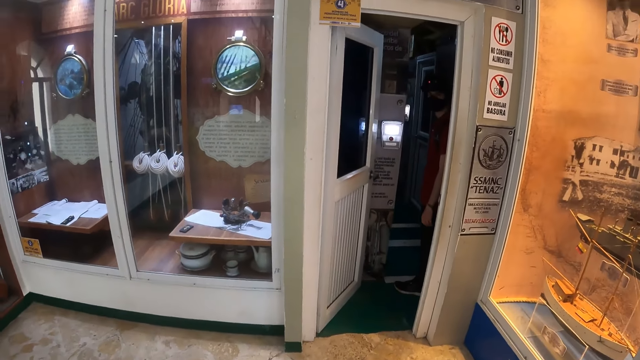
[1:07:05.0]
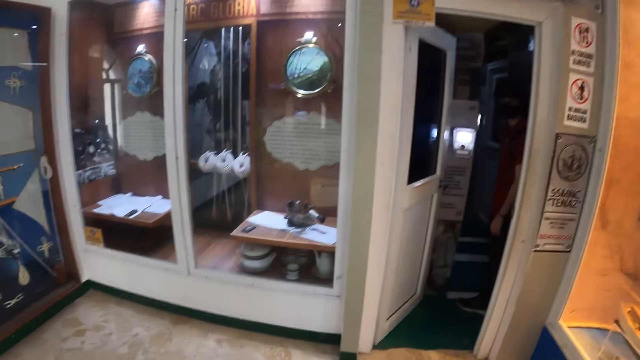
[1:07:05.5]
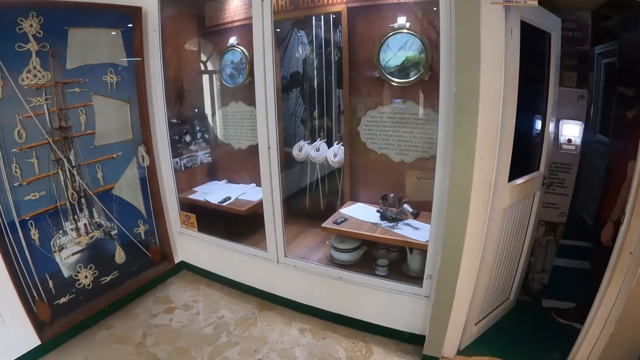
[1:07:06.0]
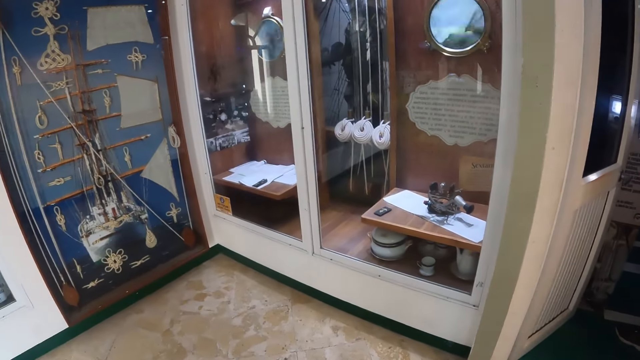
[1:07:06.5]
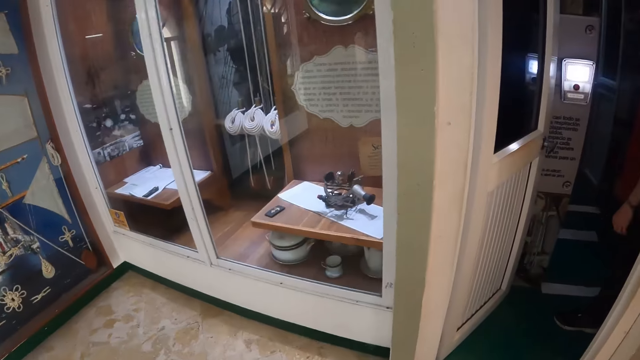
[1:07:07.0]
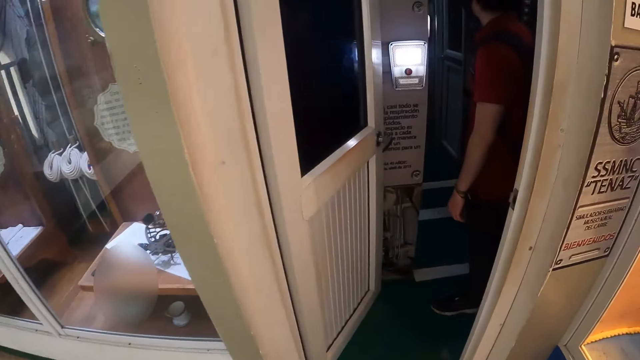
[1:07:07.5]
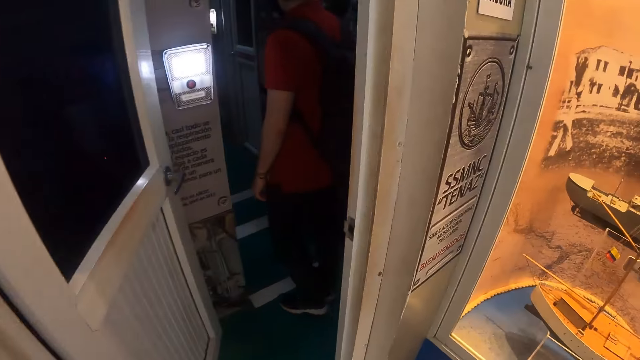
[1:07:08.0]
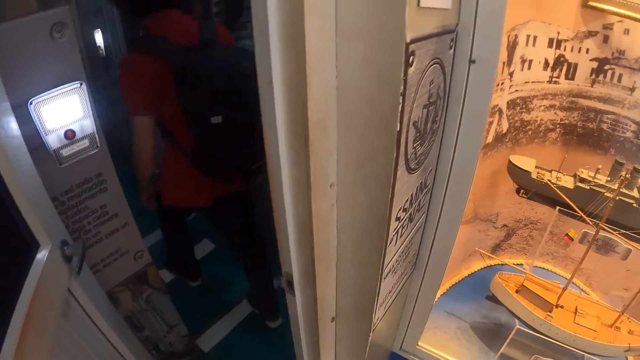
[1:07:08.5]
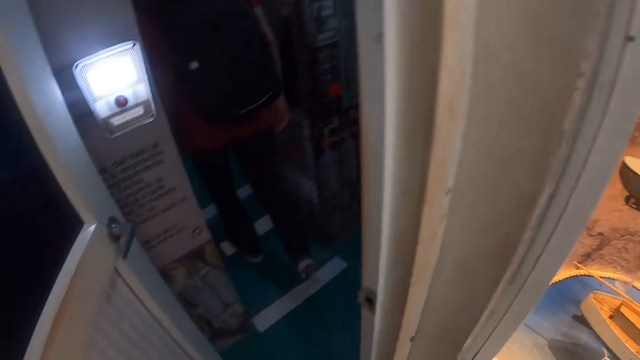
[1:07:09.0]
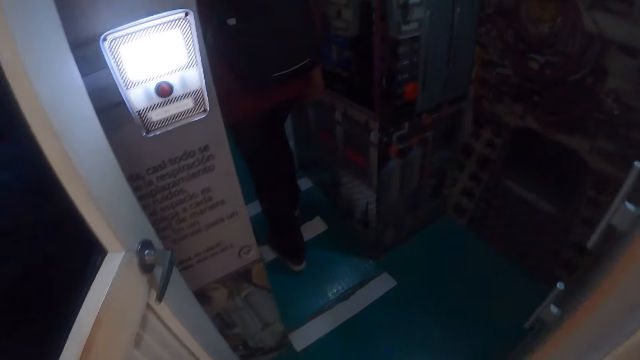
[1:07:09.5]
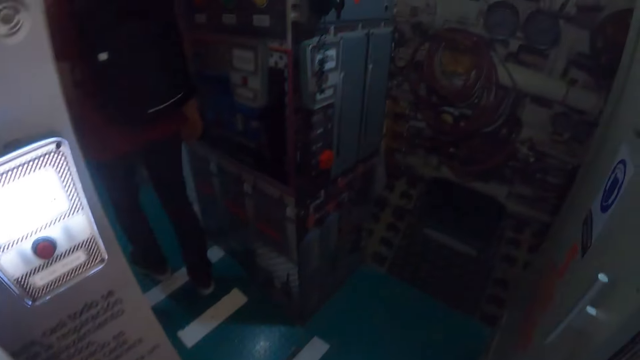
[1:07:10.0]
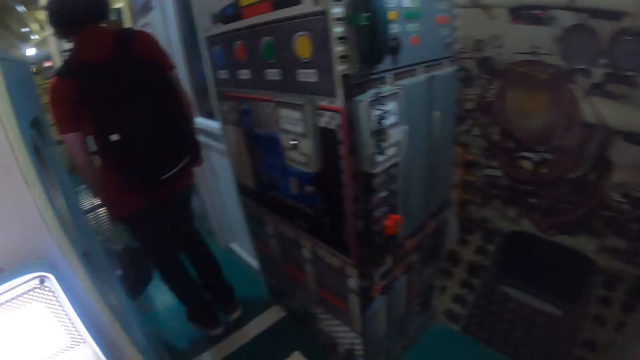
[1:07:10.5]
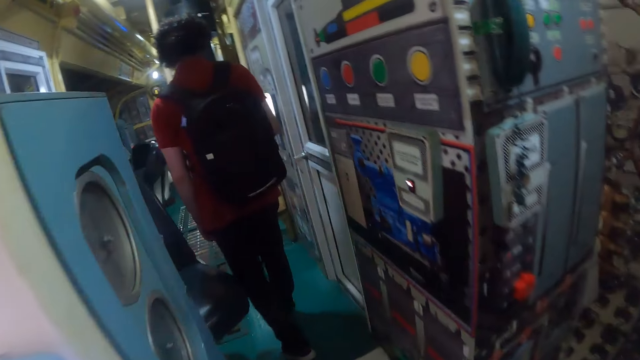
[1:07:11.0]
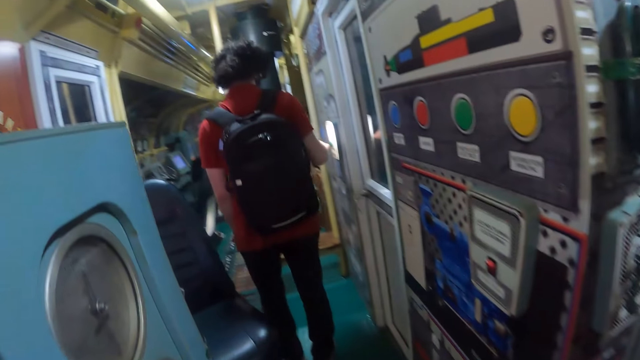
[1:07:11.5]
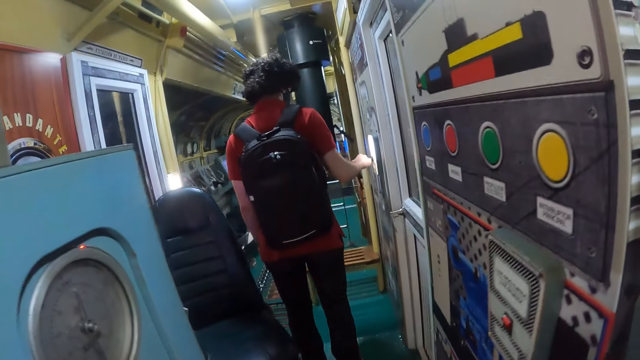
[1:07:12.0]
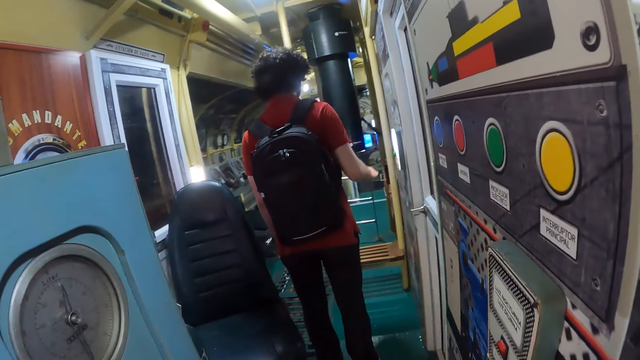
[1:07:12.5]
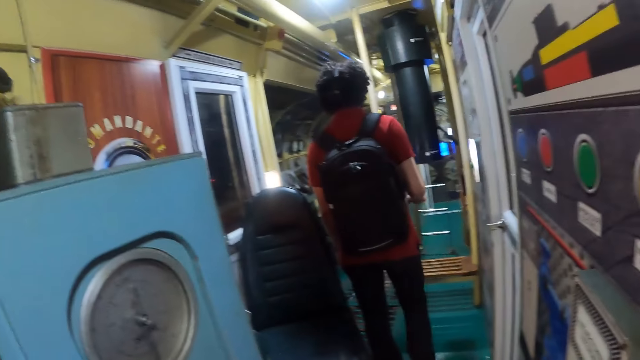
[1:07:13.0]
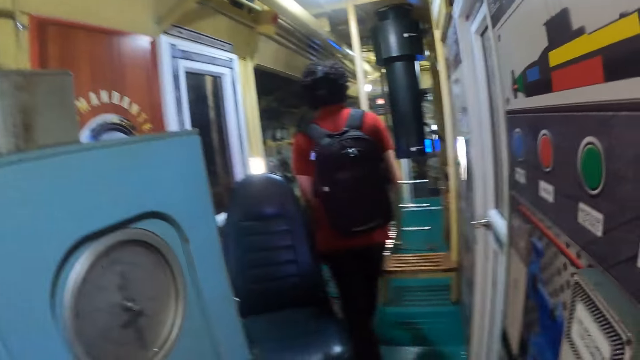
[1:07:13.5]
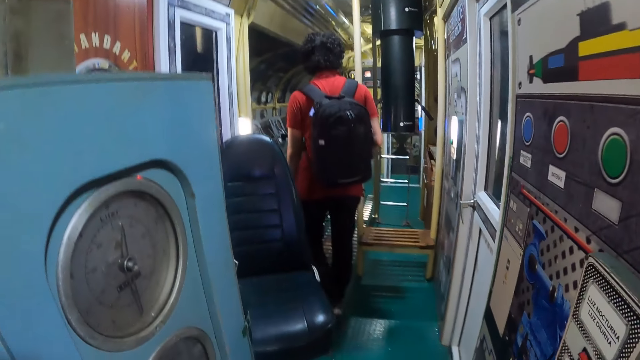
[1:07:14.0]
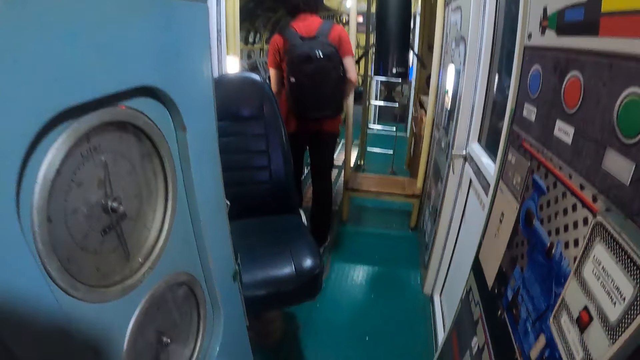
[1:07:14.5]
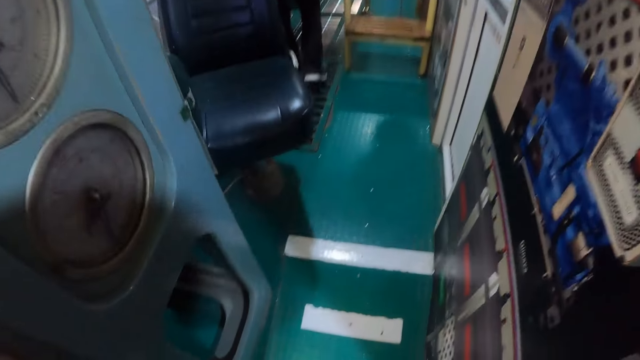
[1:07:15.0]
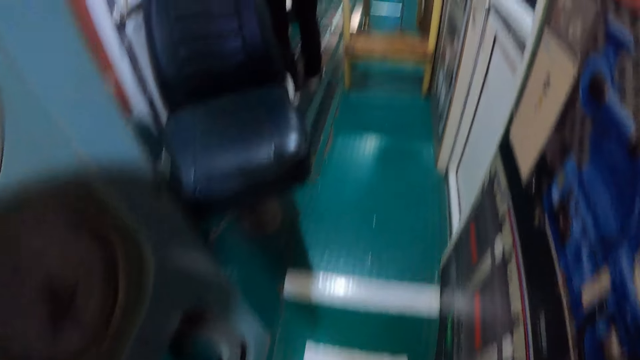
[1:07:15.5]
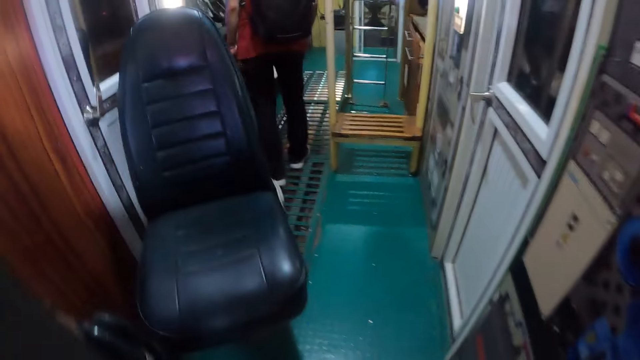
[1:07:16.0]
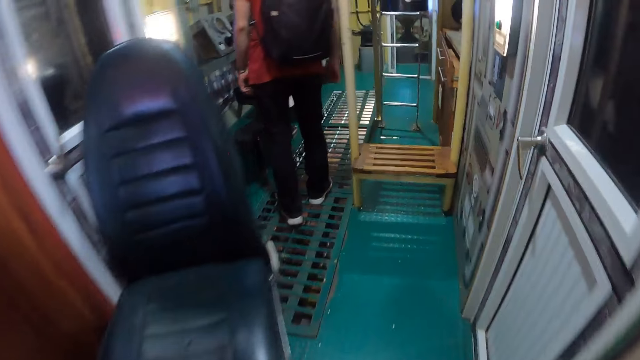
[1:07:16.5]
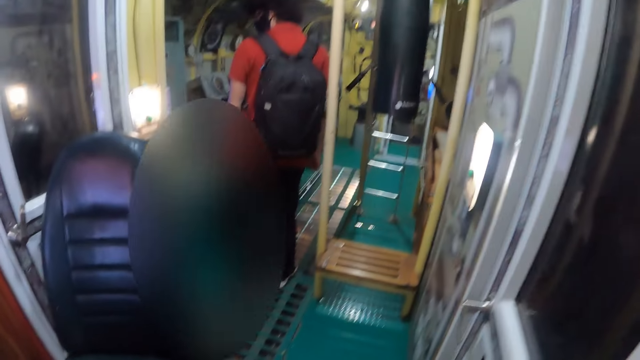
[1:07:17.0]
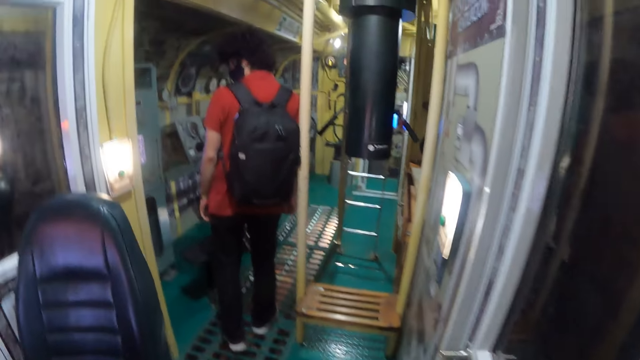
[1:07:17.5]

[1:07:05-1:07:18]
A man looks around. The camera wearer looks around. The man ascends the stairs and walks around. The camera wearer walks around. The man touches something and walks around.

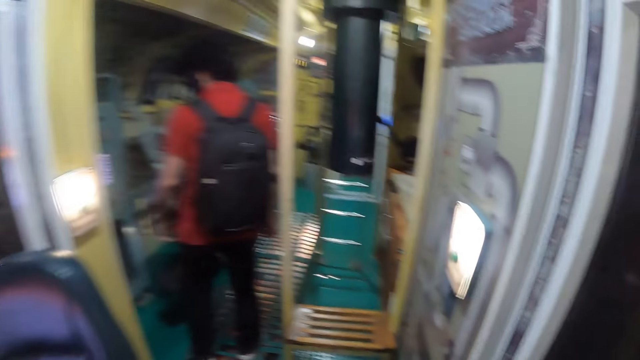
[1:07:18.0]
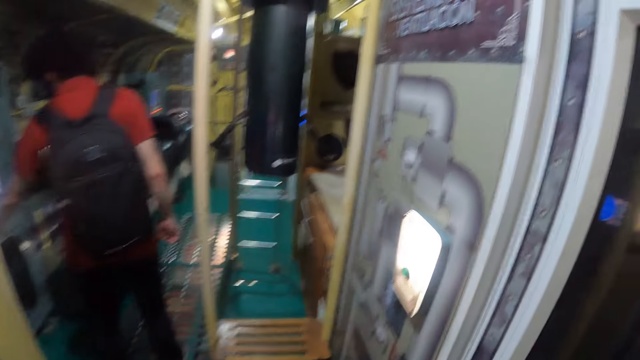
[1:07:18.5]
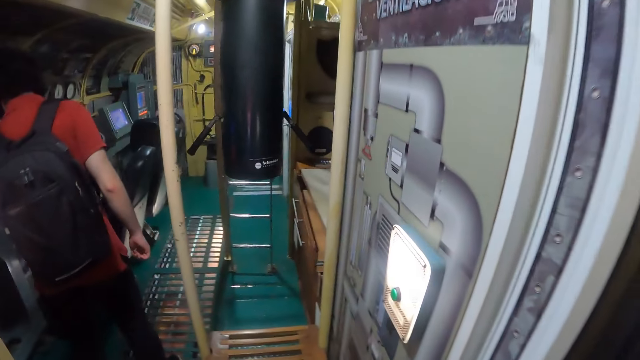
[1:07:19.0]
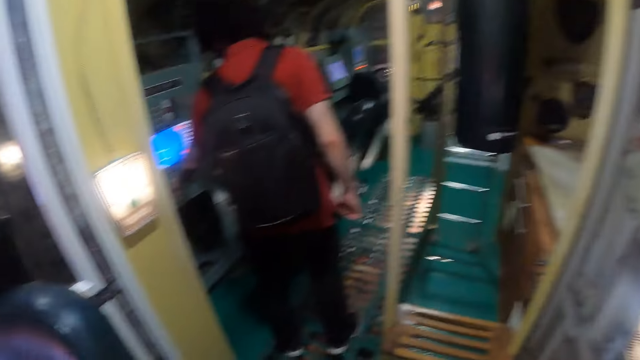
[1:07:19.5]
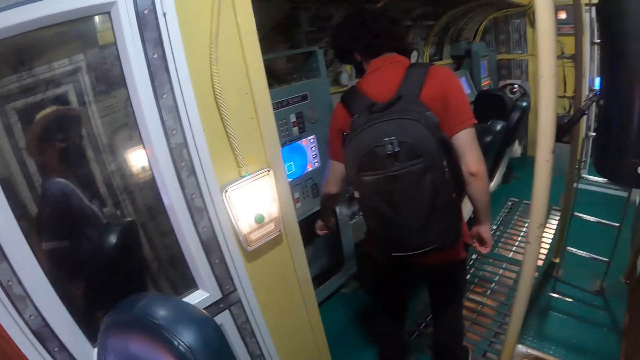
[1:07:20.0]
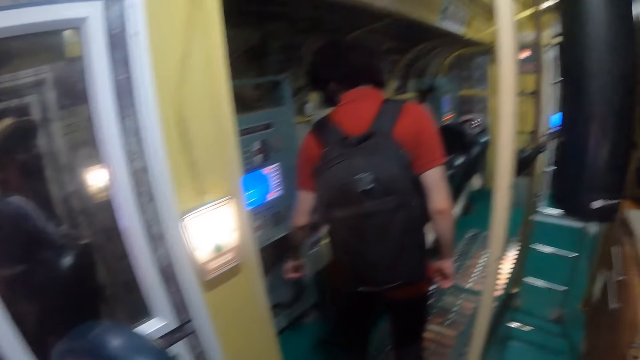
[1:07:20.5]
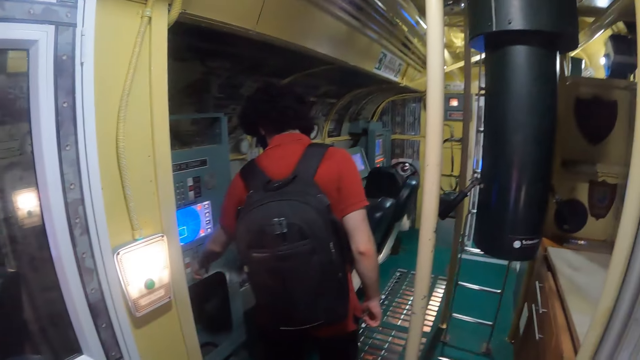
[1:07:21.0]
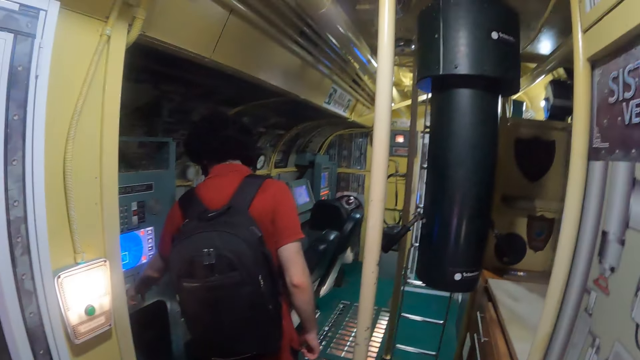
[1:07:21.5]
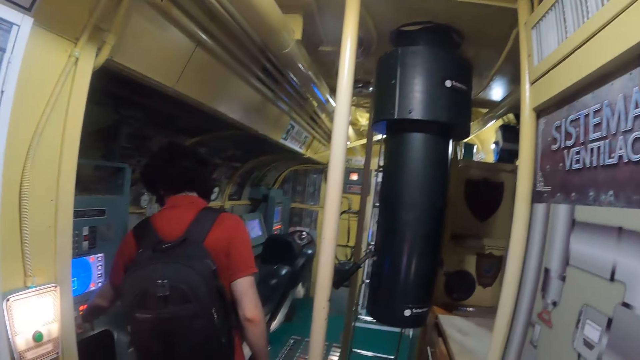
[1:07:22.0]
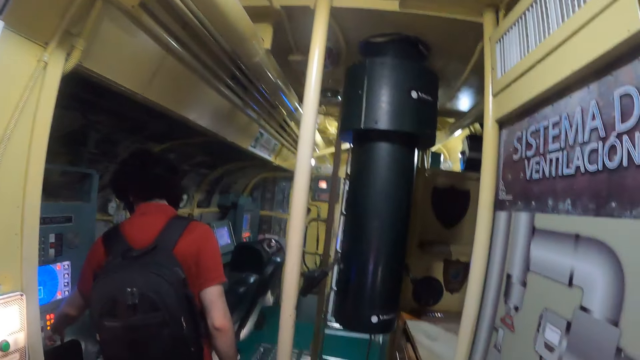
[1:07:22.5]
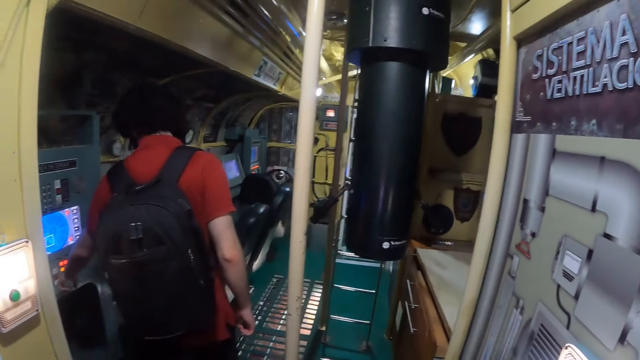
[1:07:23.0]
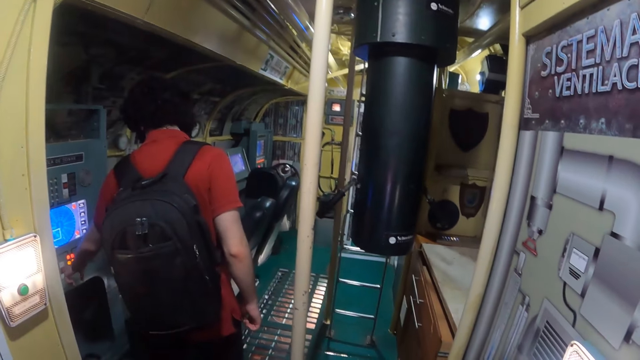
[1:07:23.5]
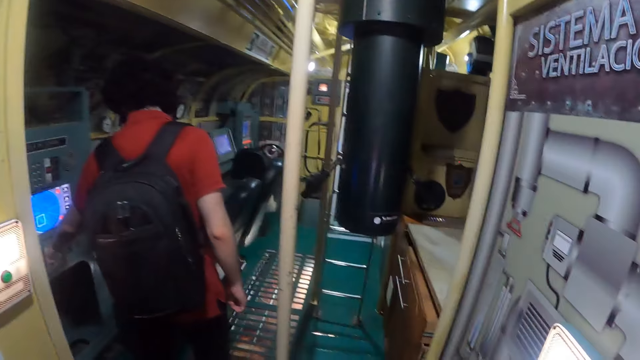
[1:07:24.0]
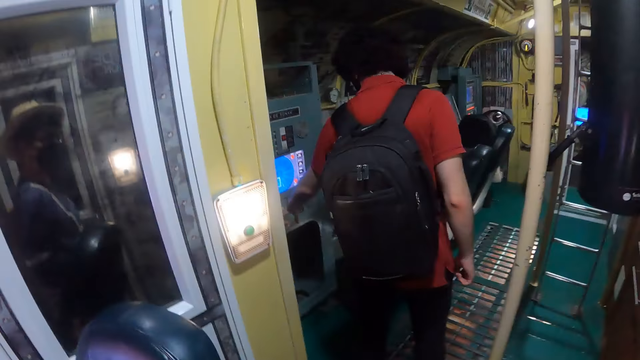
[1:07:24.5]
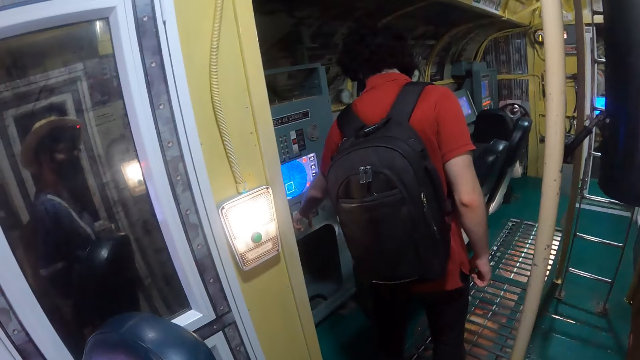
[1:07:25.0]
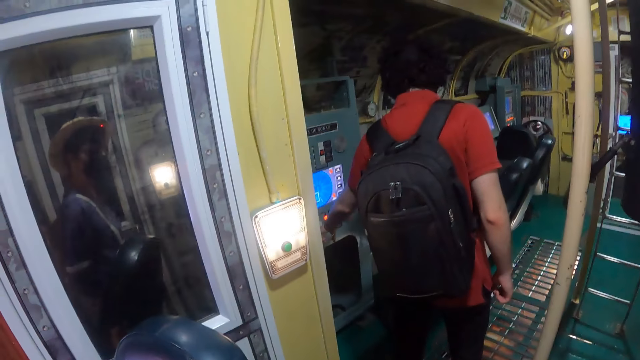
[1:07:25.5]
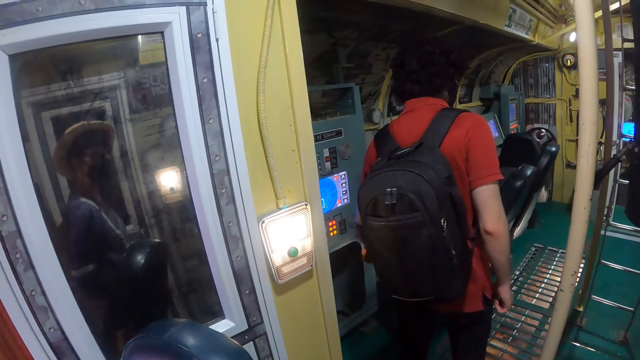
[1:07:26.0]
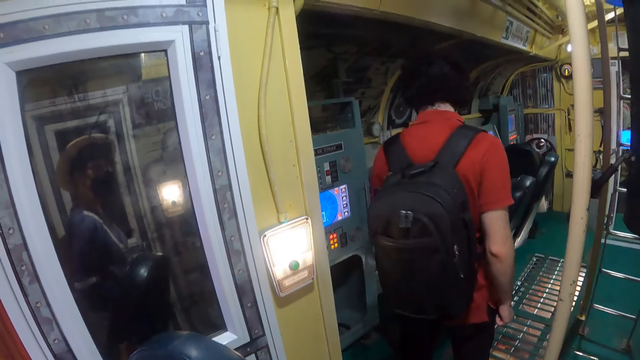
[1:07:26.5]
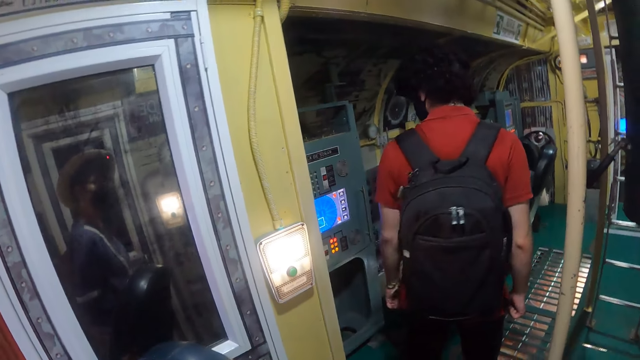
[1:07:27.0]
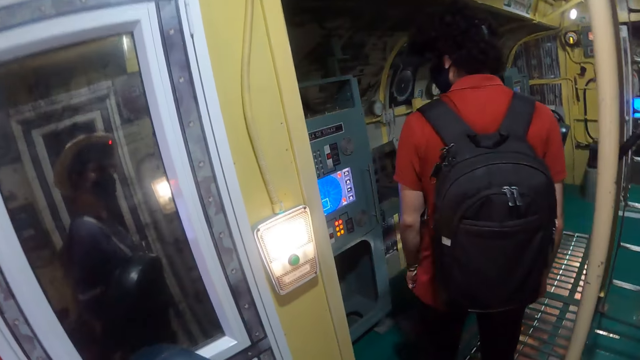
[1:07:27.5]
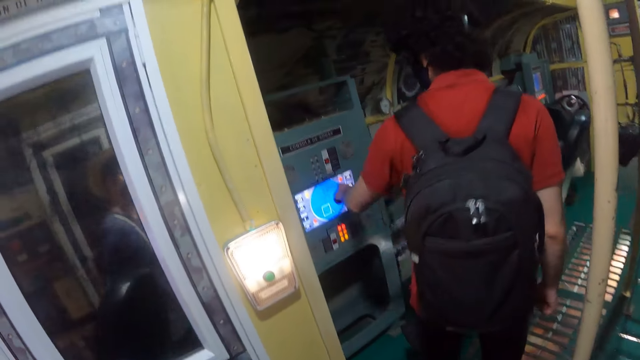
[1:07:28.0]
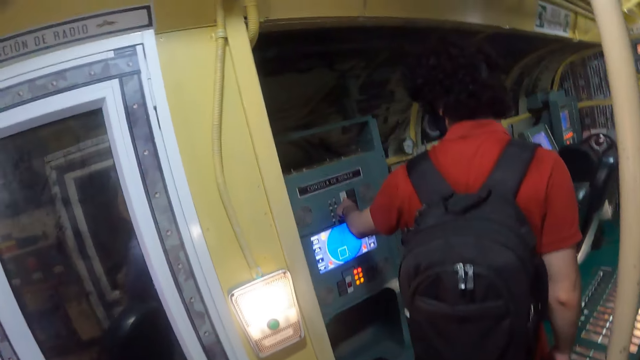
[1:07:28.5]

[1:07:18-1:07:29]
A man touches something. The man presses something. The camera wearer looks around.
